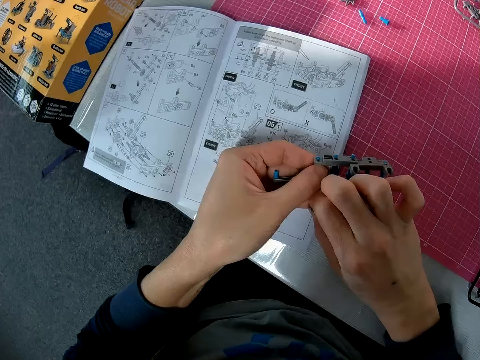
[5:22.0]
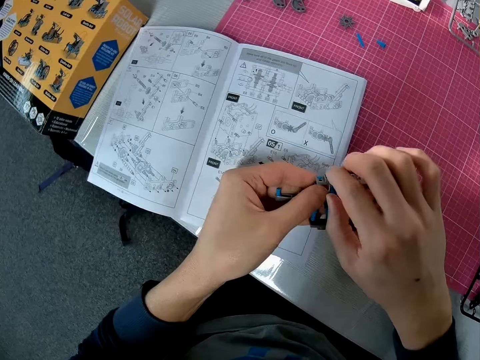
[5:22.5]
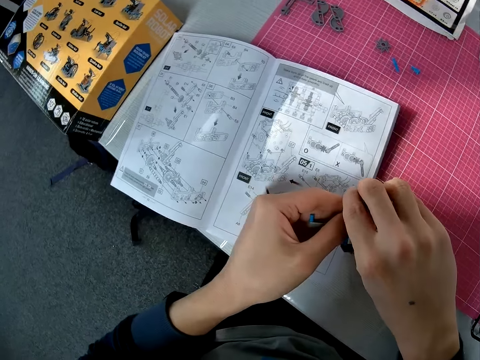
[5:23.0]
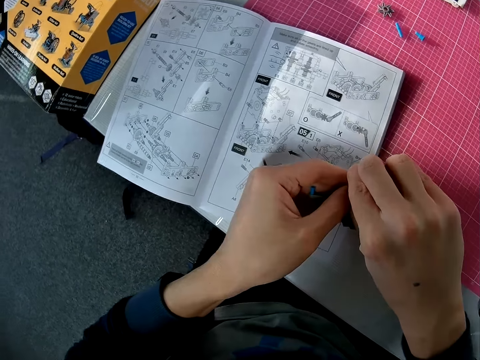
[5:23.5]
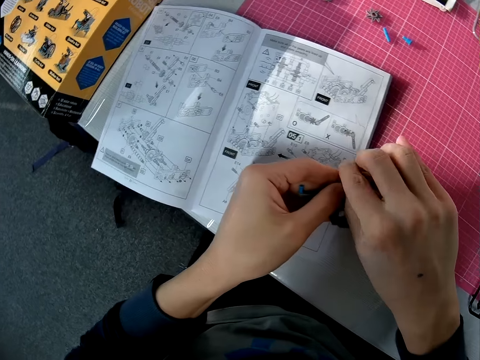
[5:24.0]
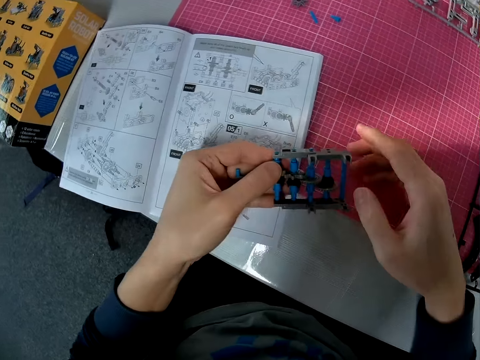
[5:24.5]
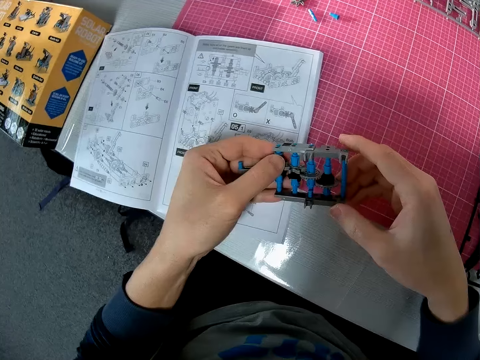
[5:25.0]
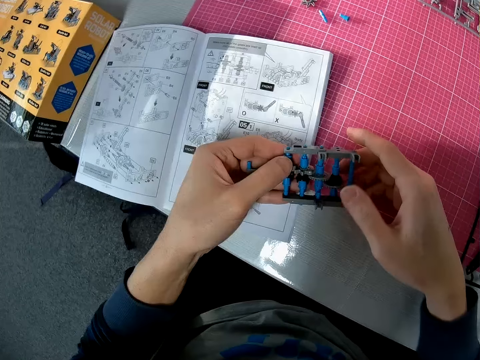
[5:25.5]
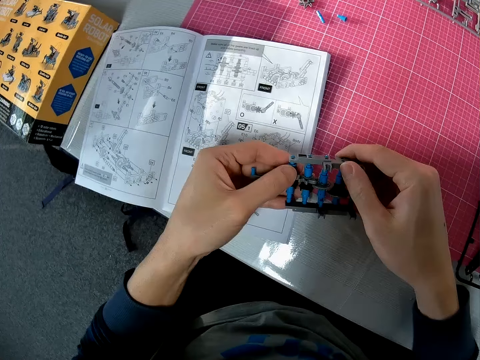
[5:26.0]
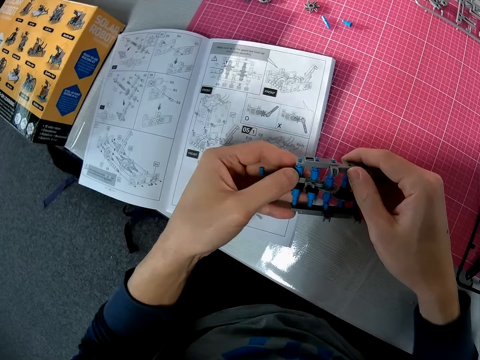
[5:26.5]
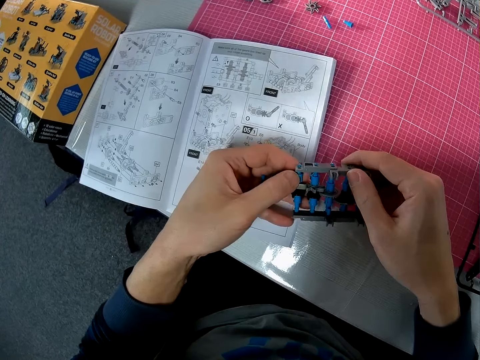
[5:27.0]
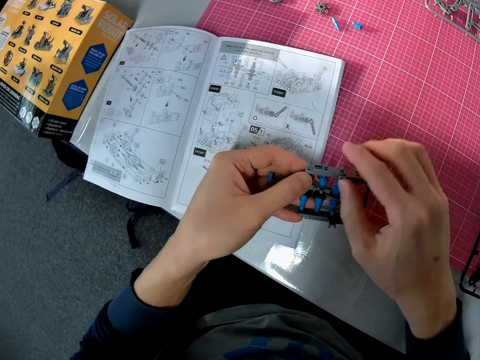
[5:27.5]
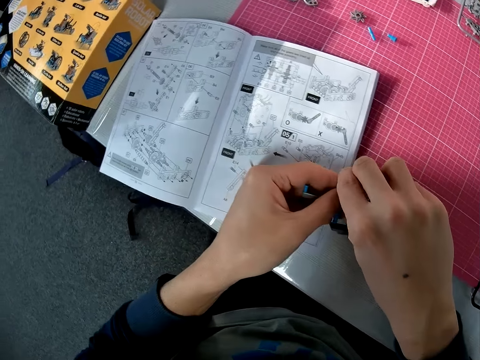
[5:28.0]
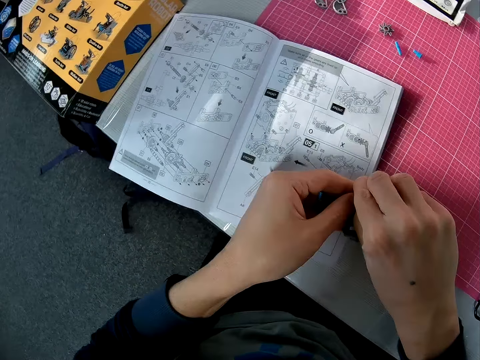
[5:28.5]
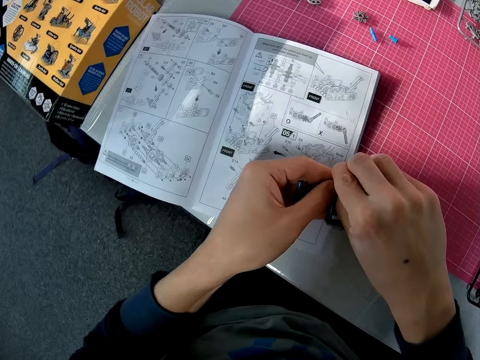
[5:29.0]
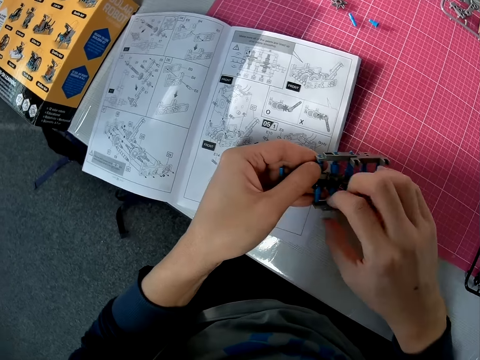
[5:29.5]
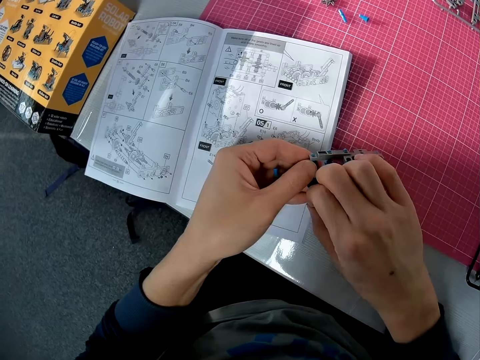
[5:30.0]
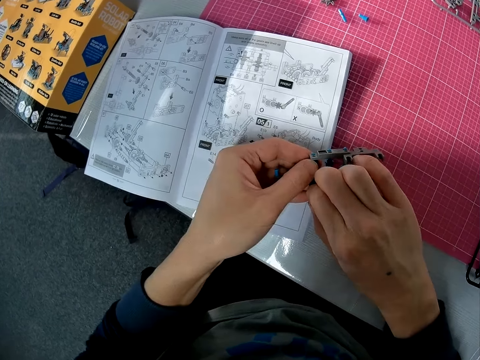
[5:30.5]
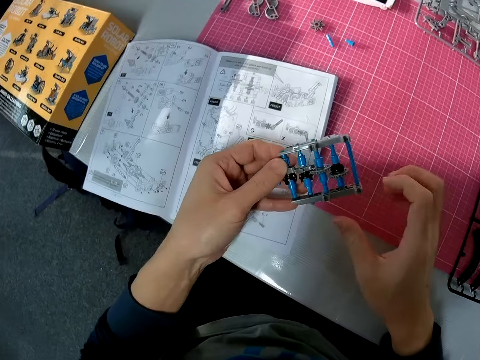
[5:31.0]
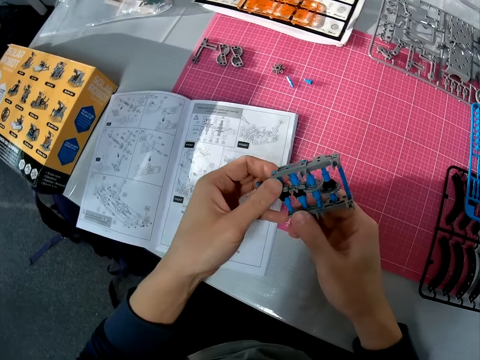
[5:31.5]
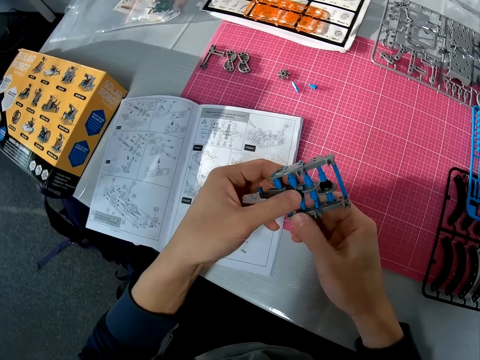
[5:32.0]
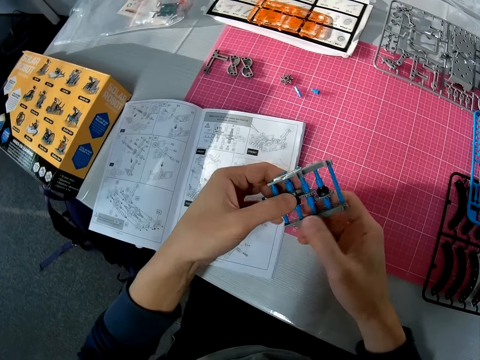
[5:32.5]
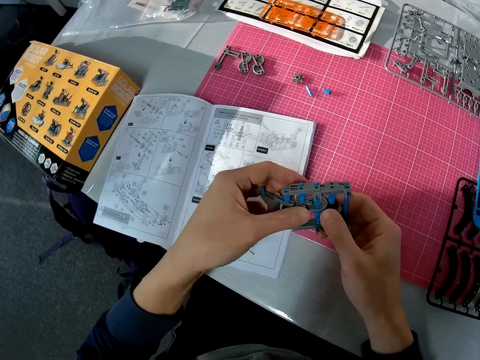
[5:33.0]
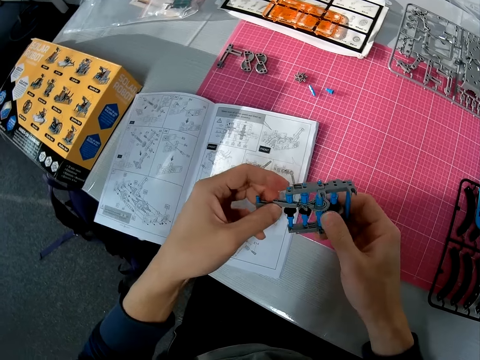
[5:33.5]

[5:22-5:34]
The camera wearer looks at the solar robot toy. They fix the solar robot toy.

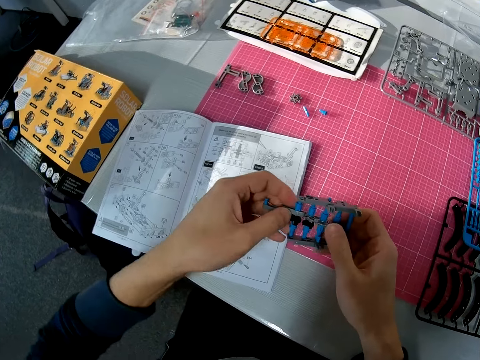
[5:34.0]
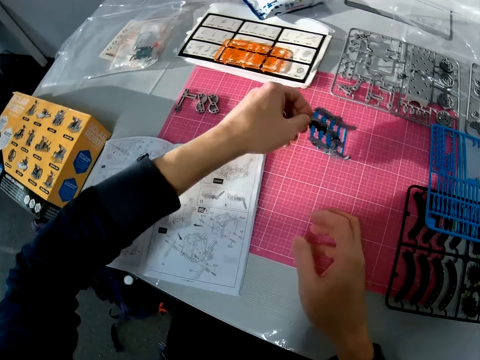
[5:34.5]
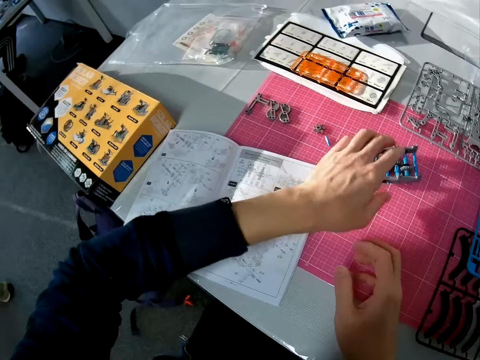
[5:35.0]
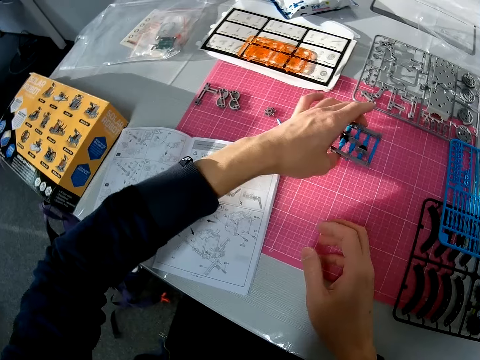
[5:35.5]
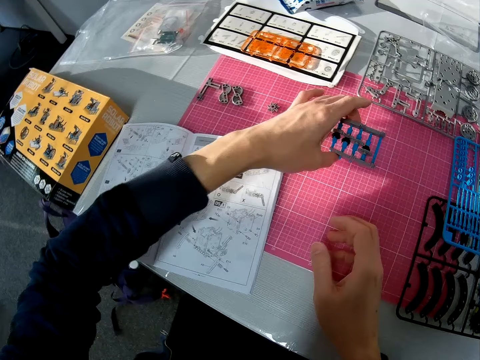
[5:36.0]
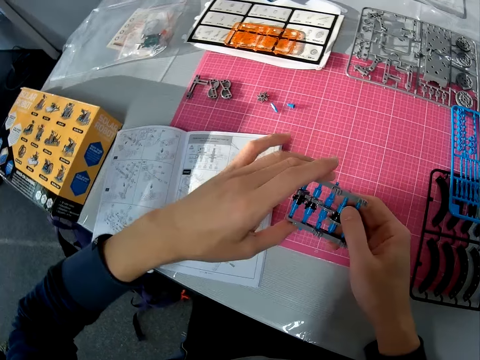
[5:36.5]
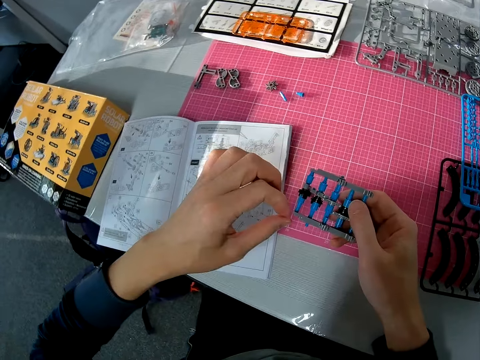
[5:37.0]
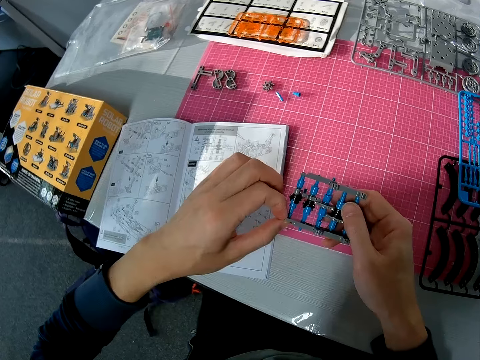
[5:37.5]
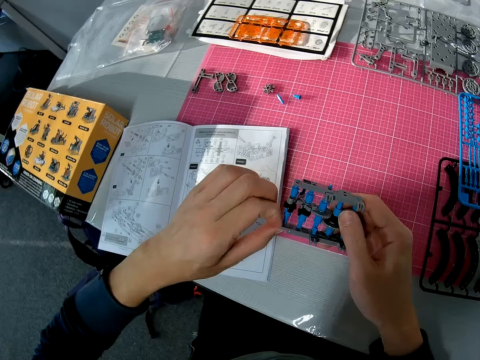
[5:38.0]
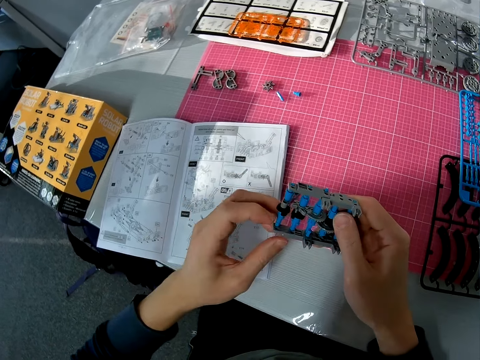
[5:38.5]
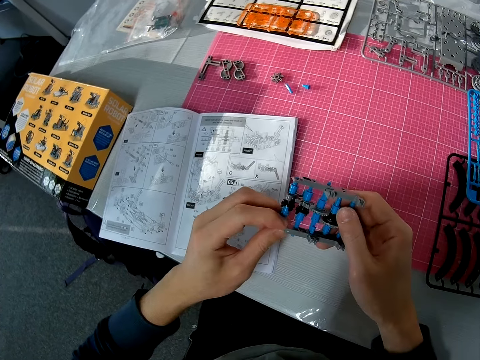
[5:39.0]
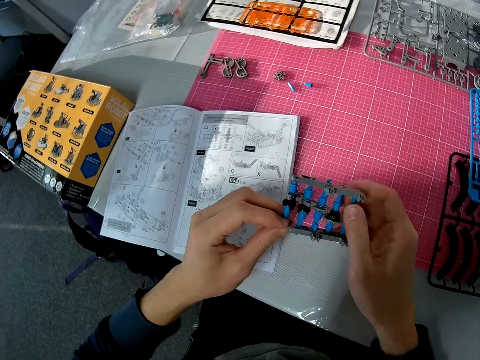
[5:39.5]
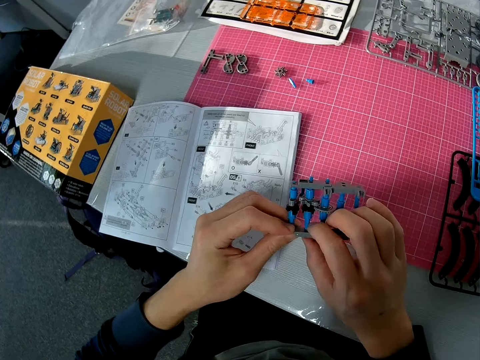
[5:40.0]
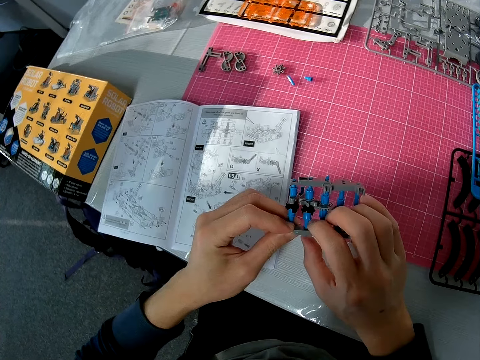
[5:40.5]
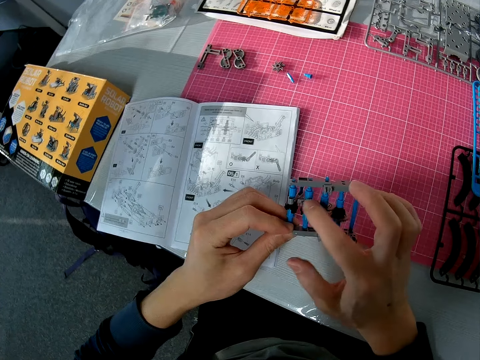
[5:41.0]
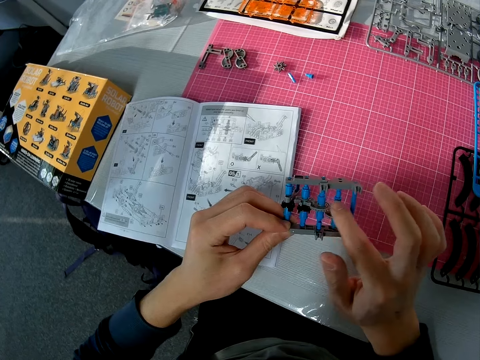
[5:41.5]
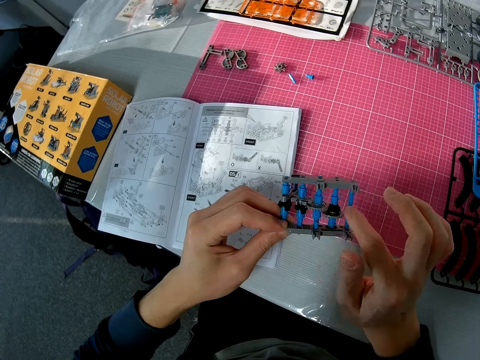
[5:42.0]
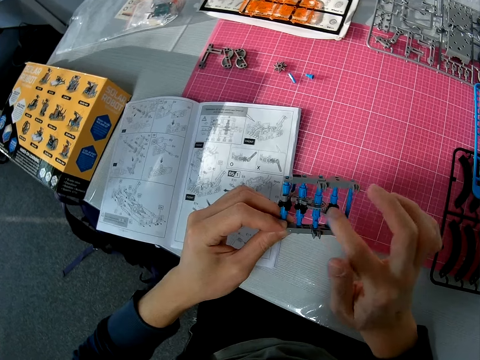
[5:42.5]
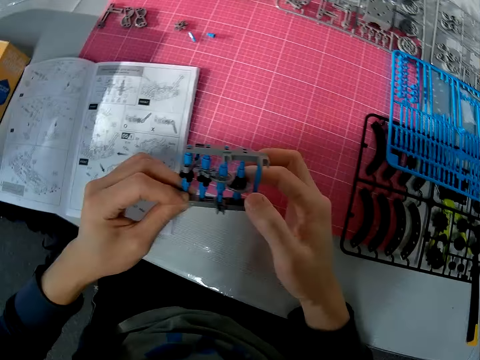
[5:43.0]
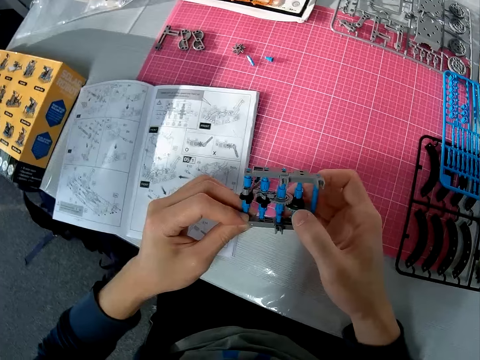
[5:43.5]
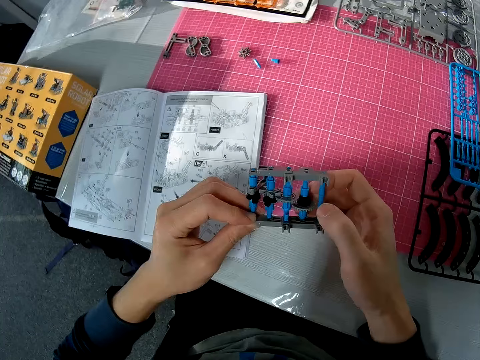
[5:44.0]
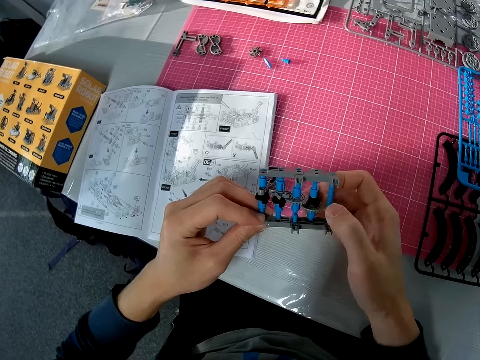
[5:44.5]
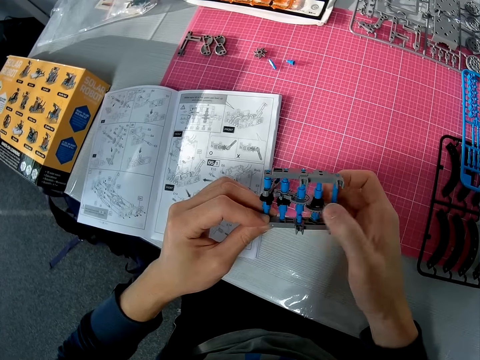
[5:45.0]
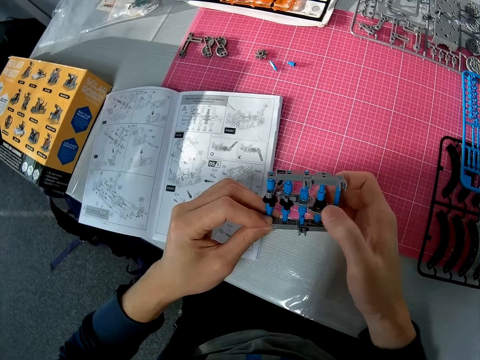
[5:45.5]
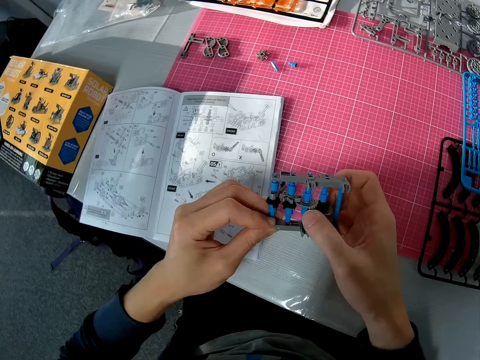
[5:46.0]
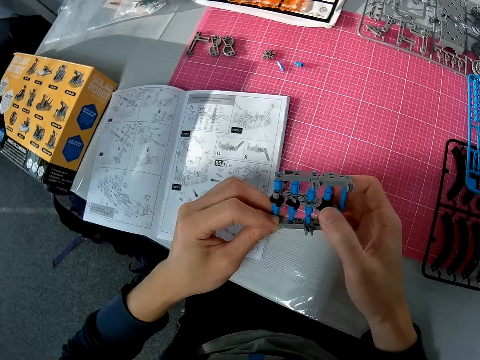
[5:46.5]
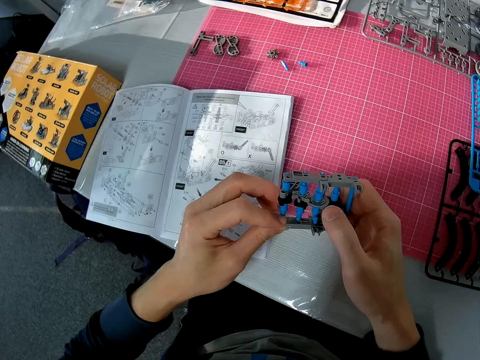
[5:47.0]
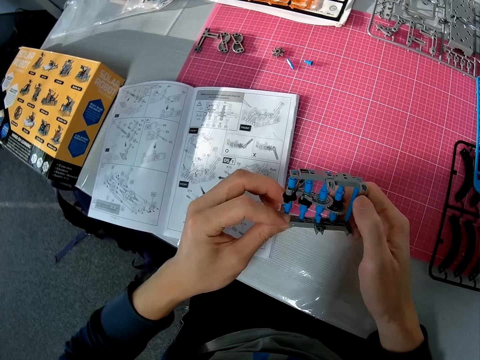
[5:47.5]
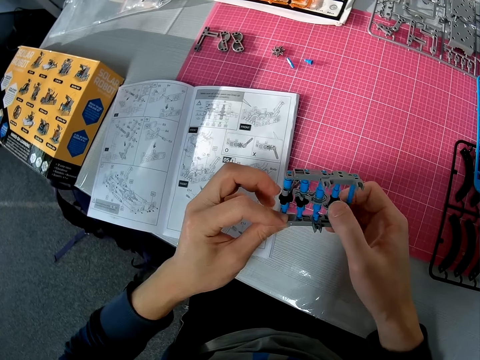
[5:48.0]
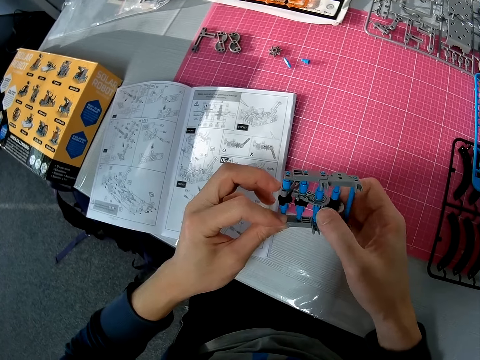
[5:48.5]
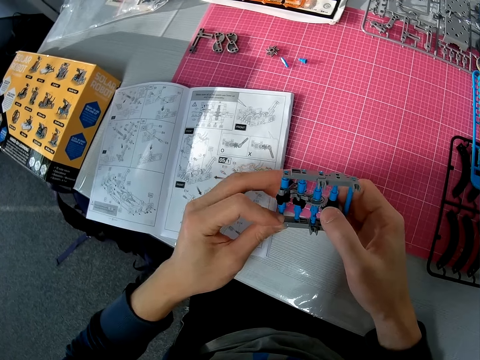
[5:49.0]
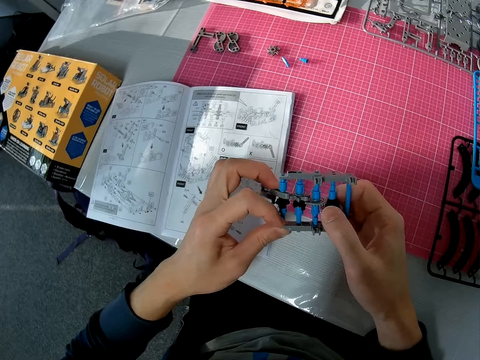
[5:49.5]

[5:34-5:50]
The camera wearer puts the solar robot toy on the table with his left hand. He picks up the toy with his left hand. He fixes the toy with both hands.
